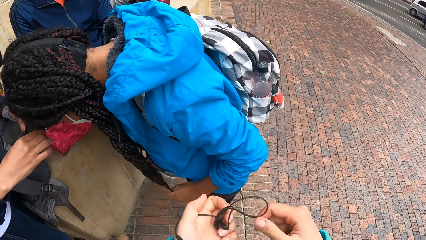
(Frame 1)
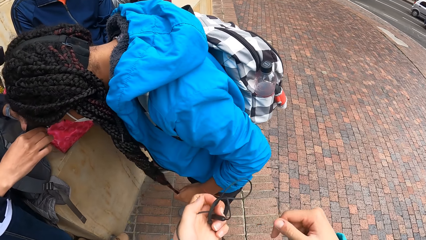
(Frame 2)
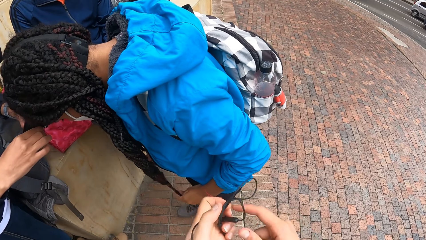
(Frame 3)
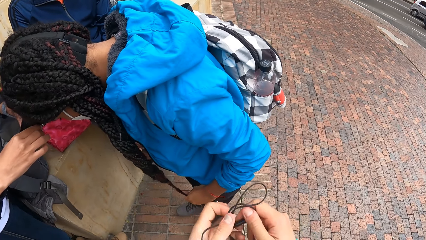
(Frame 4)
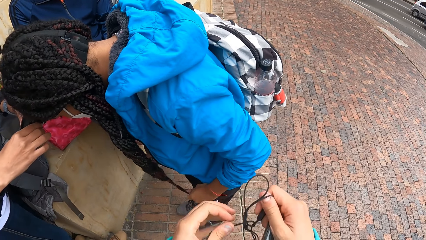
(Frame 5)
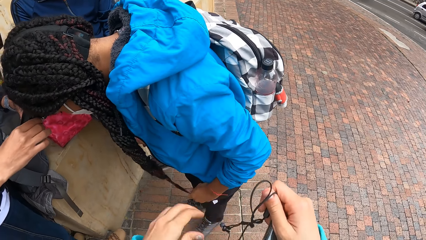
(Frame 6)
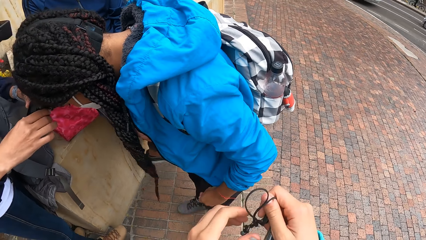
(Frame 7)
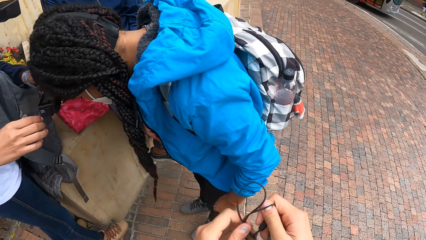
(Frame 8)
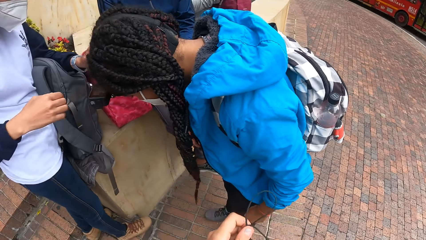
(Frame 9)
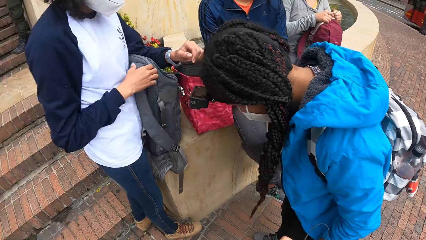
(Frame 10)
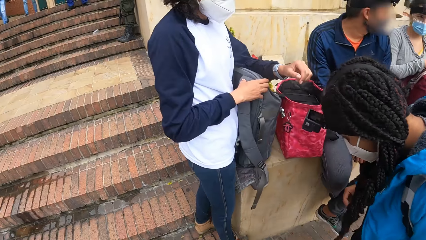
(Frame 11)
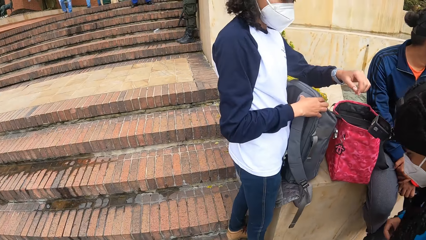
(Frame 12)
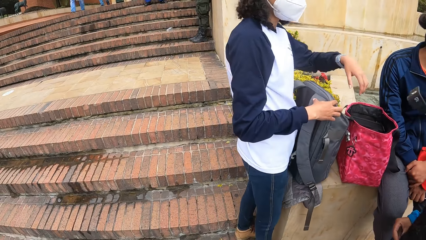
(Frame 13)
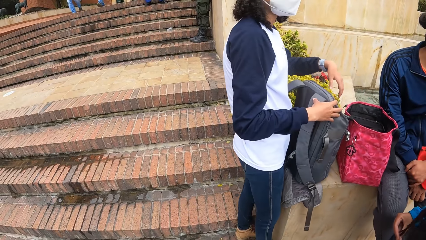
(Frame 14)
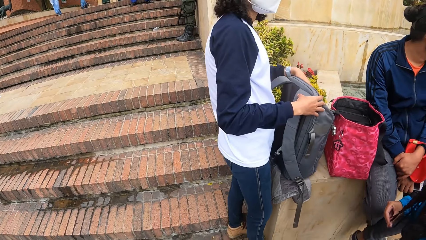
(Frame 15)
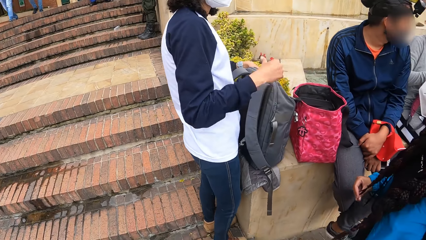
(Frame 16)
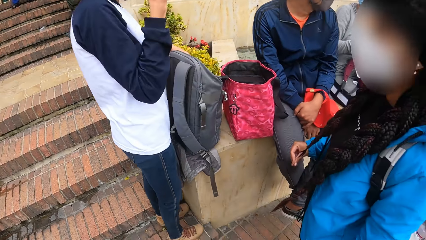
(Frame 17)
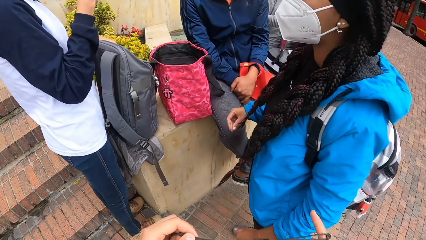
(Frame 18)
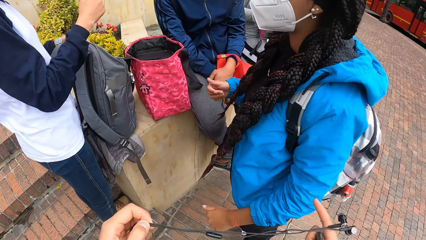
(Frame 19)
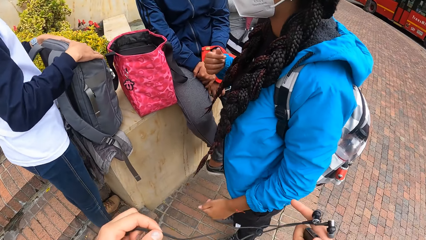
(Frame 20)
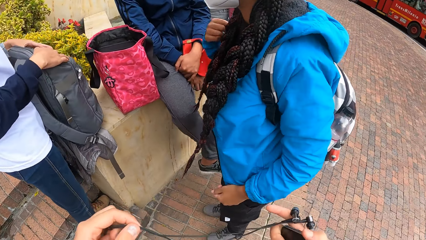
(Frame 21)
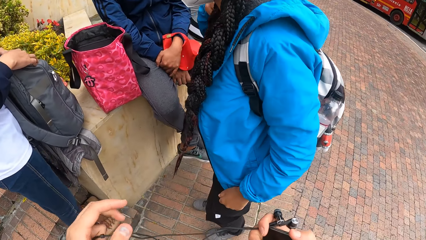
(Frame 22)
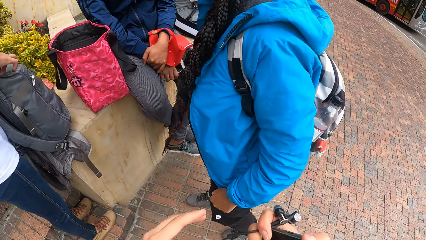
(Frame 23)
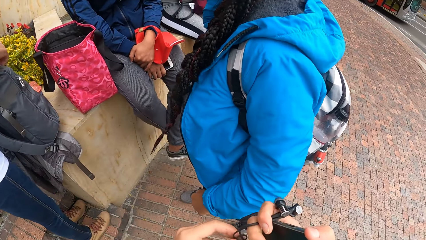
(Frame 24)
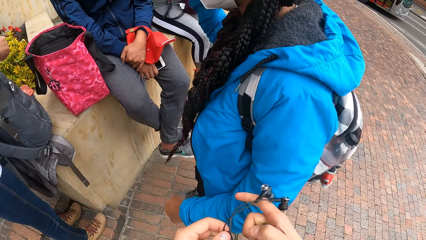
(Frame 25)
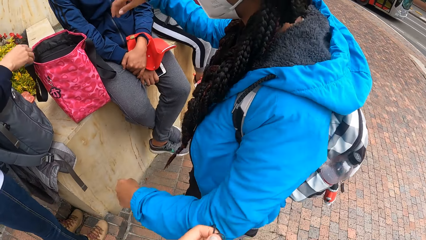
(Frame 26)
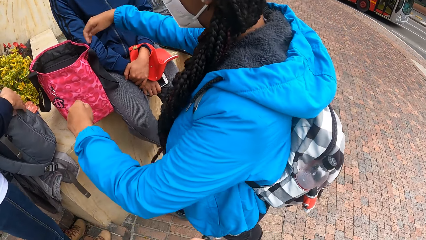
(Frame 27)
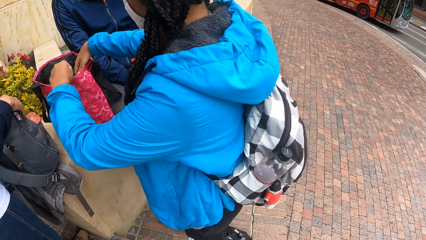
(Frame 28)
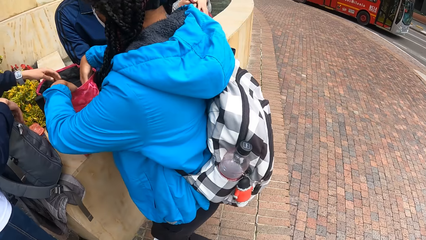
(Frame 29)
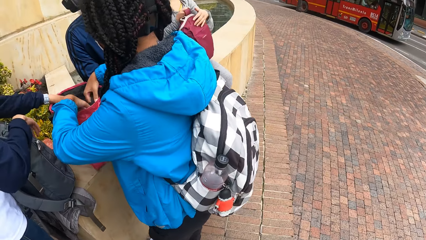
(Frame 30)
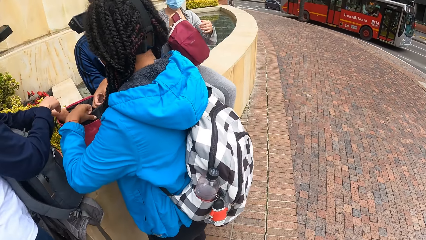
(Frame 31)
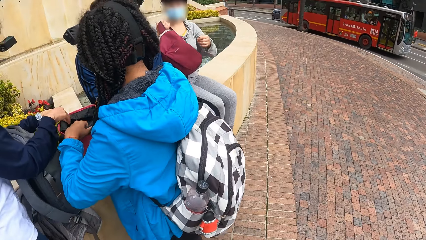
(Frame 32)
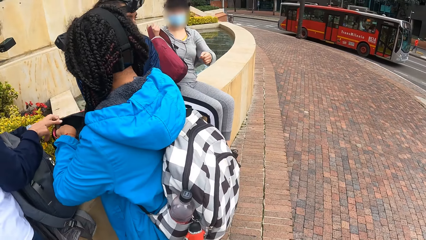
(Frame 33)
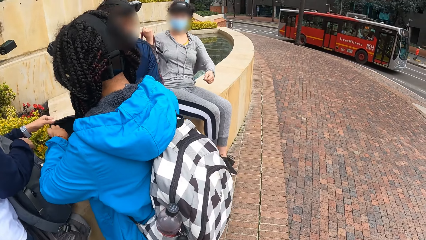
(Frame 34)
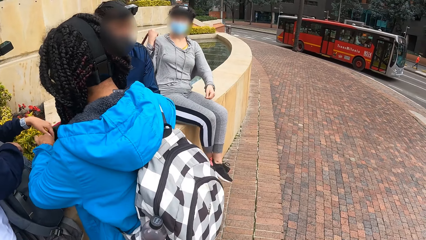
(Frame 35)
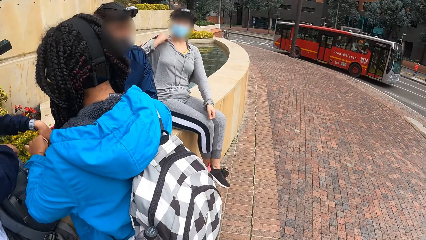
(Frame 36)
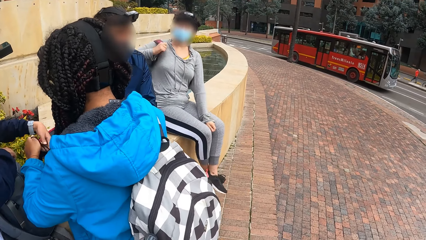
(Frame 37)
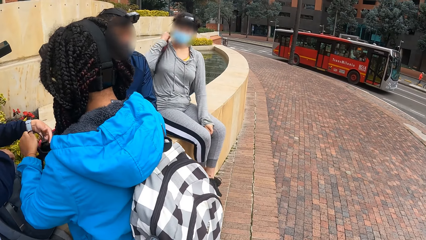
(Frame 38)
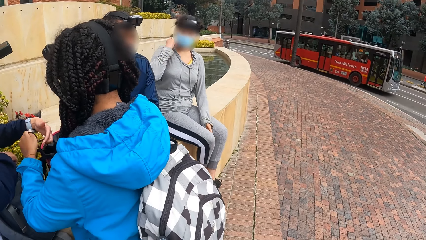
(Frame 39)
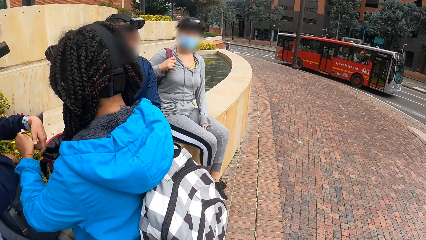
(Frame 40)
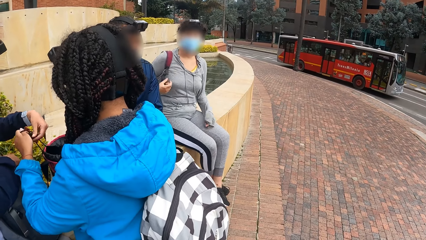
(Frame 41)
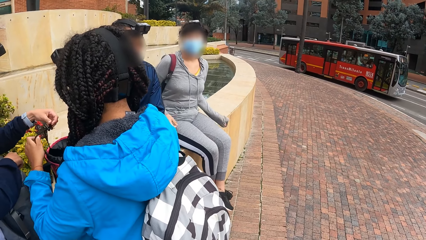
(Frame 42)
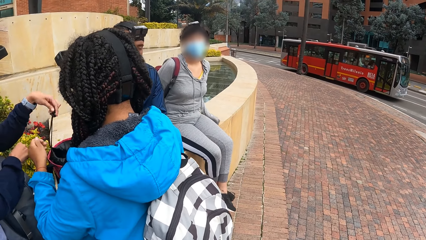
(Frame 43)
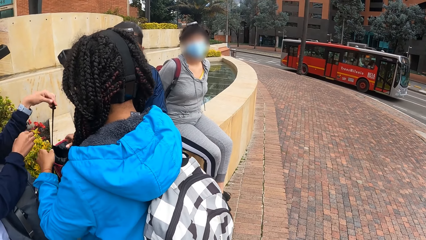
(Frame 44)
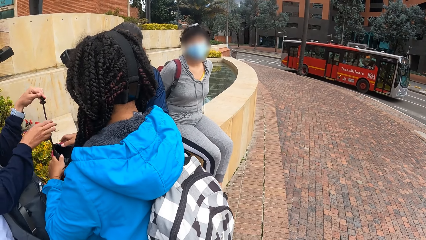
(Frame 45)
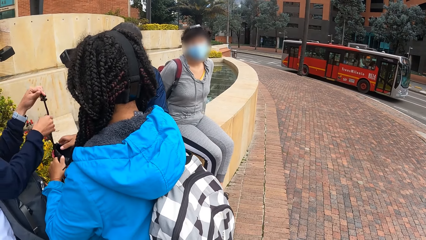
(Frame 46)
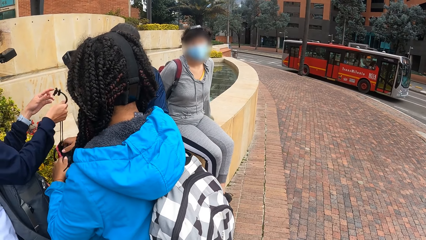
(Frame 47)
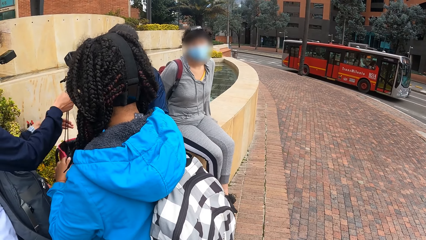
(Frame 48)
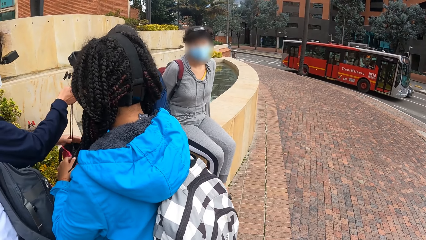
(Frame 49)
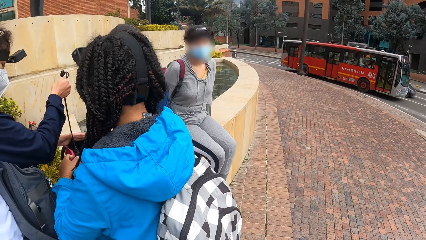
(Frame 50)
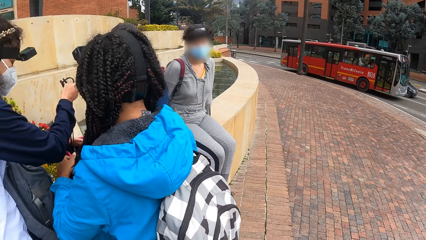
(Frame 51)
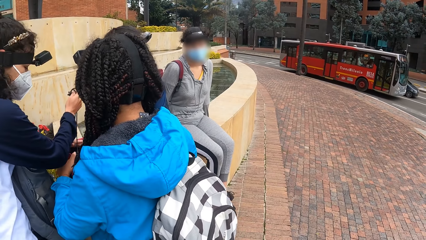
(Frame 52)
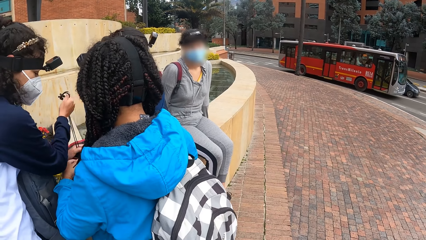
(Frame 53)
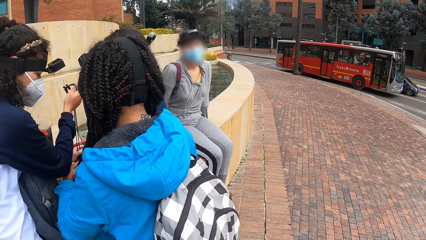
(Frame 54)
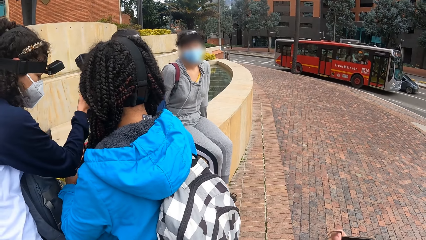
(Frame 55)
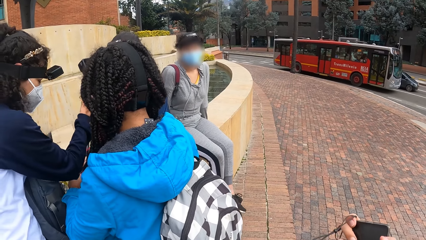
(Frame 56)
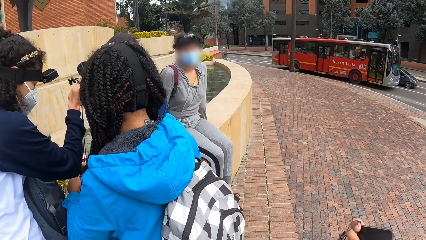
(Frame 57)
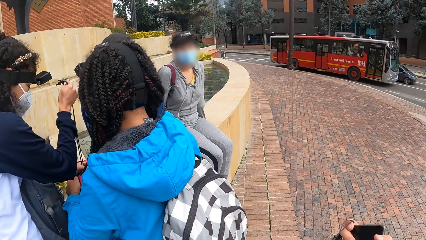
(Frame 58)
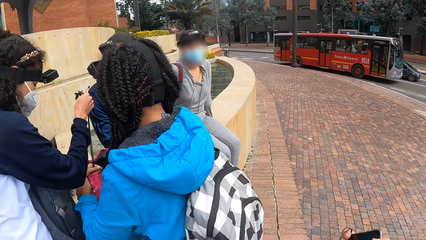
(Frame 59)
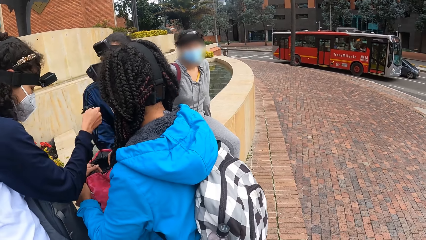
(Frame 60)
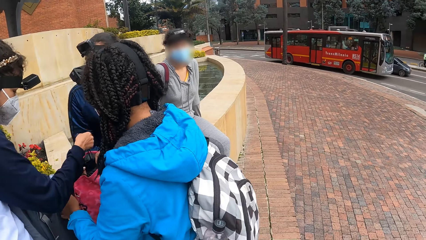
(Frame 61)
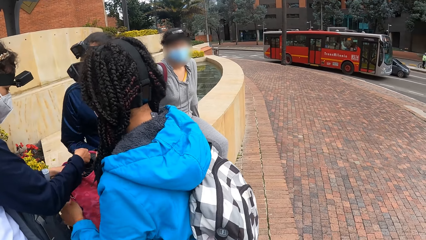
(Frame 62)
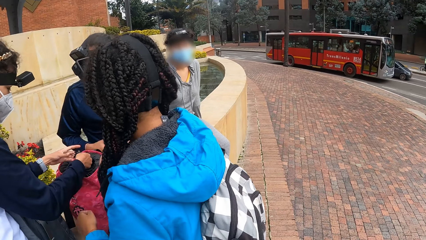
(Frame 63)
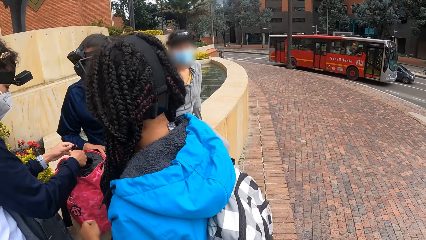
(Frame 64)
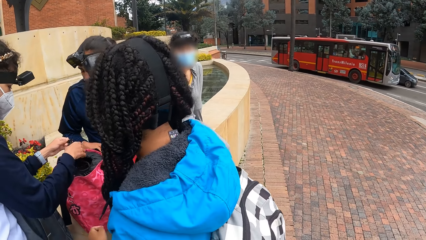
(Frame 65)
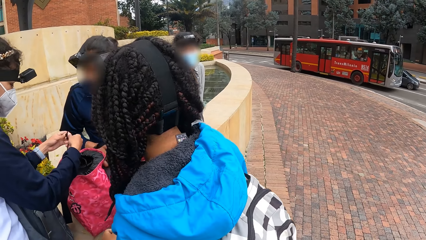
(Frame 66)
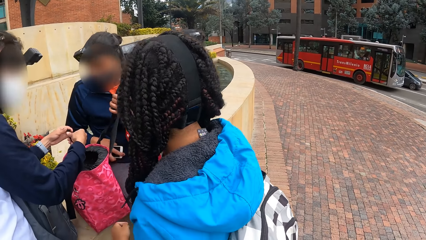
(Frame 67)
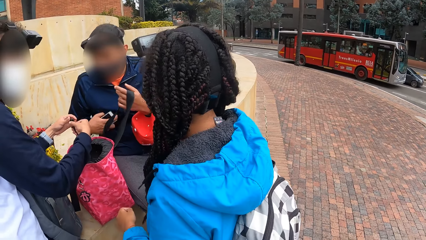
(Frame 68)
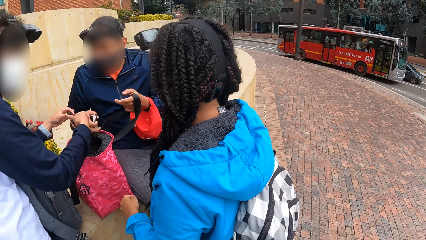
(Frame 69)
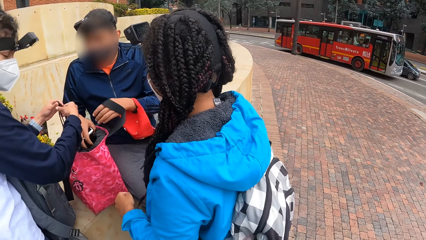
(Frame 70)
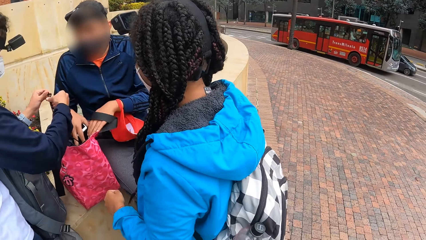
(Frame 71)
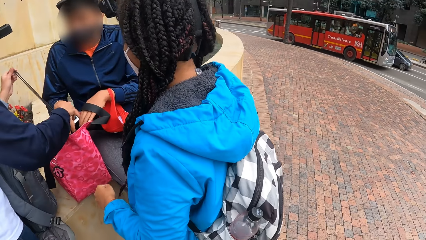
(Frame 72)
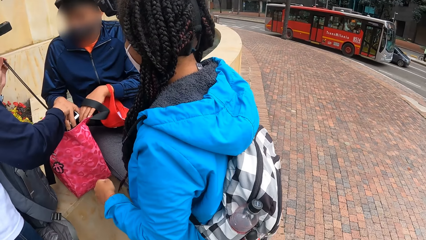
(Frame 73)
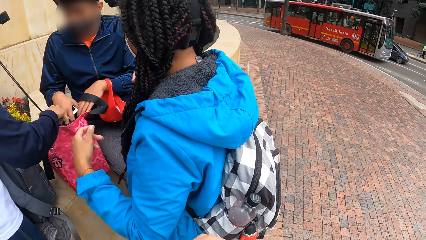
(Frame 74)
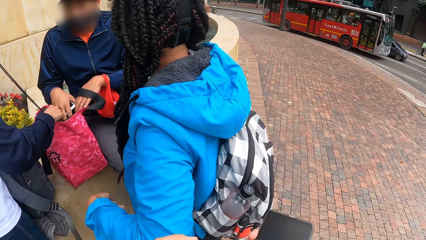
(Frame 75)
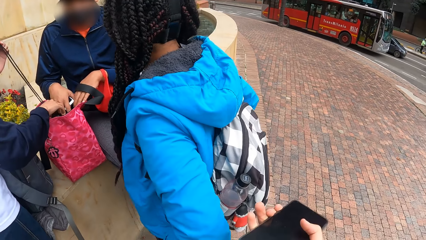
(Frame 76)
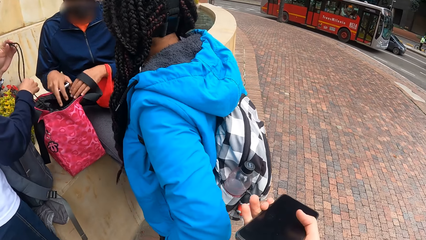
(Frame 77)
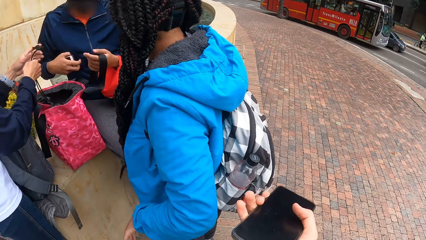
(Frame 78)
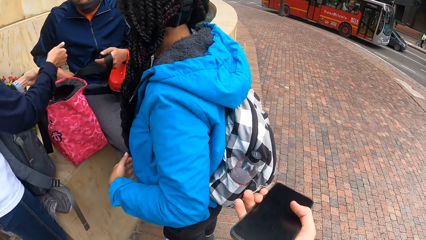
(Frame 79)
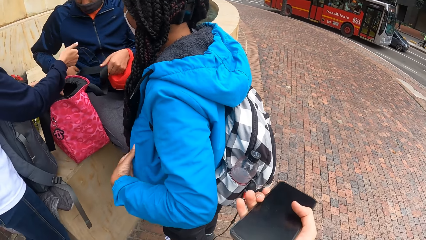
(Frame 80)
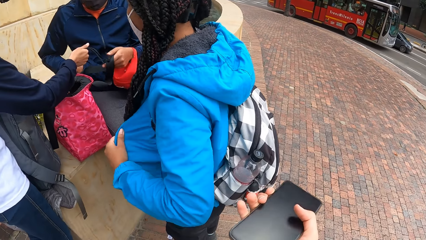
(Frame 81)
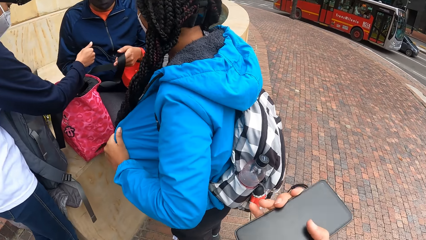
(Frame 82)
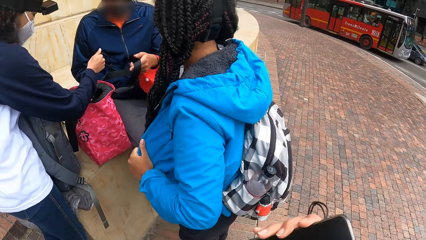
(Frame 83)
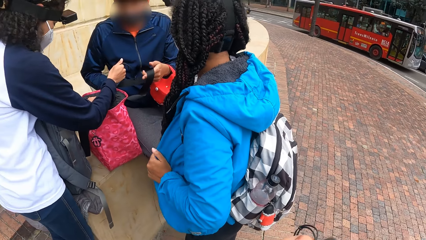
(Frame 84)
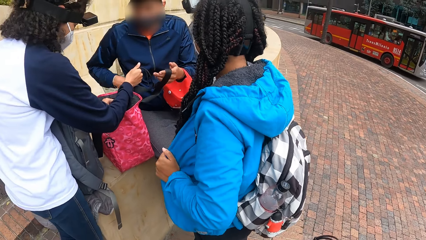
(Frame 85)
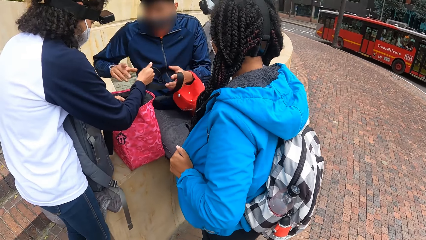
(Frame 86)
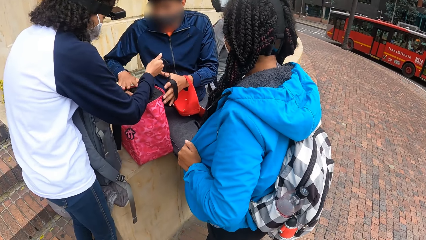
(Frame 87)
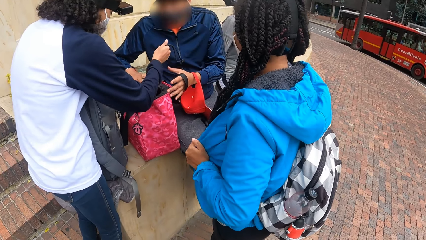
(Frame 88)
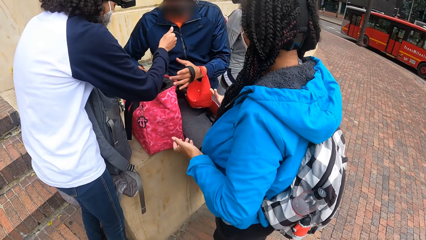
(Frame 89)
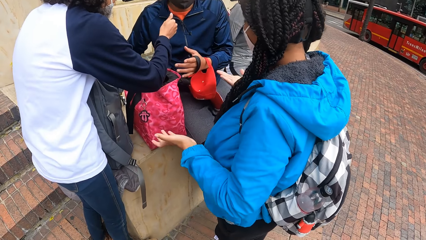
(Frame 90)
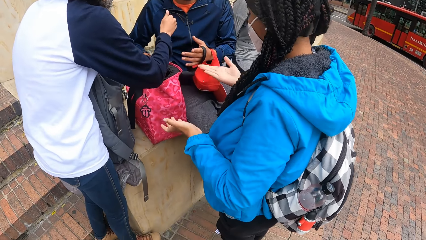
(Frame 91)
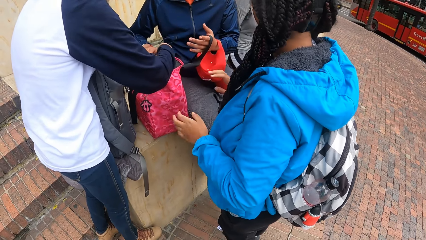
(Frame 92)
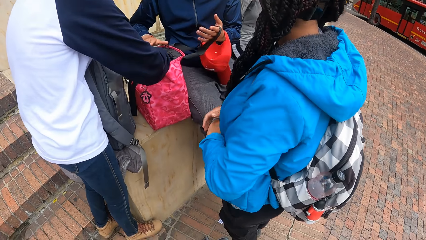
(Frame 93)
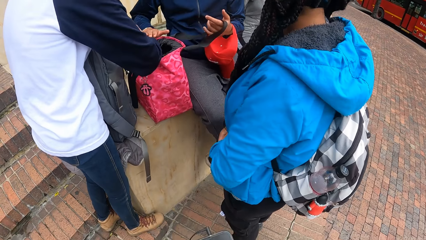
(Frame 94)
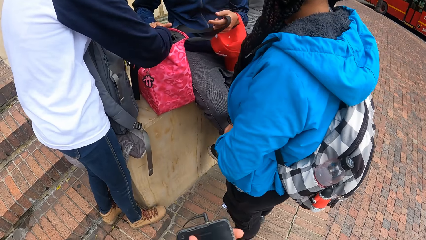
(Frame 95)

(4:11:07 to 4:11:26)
The camera wearer unfolds the earphones. They adjust the earpiece with both hands. They look around. A woman closes the bag on the block retaining wall with both hands. Another woman closes the bag on the block retaining wall with her left hand. A third woman picks the bag from her lap with her right hand. The second woman tightens the bag on the block retaining wall with the rope in her right hand. A man puts both his hands in the bag on the block retaining wall. A boy closes the bag.
